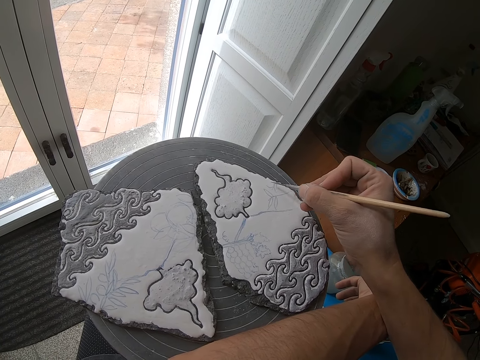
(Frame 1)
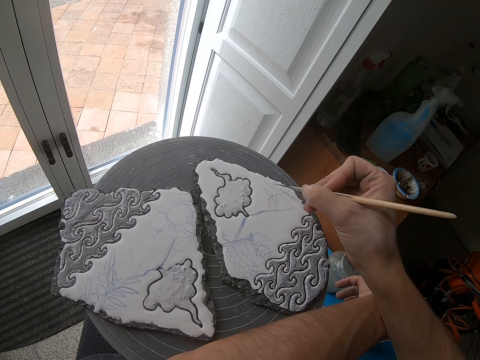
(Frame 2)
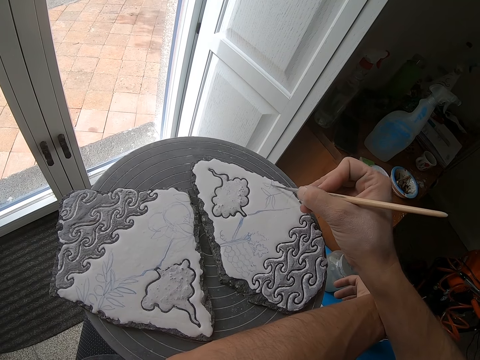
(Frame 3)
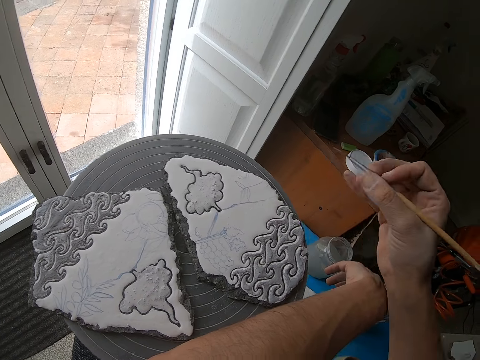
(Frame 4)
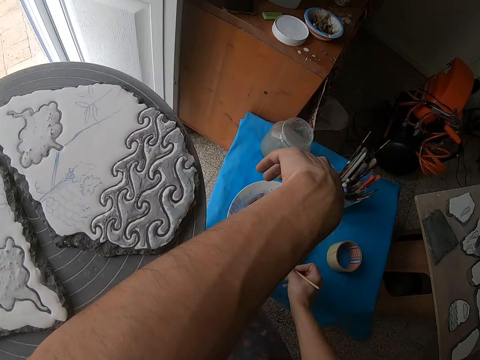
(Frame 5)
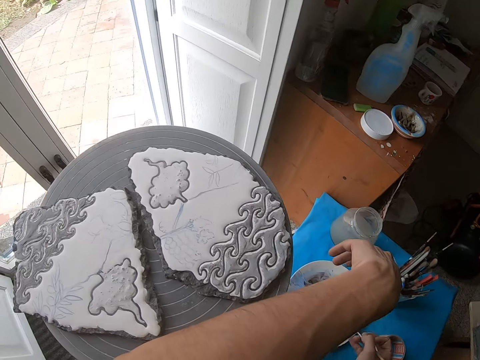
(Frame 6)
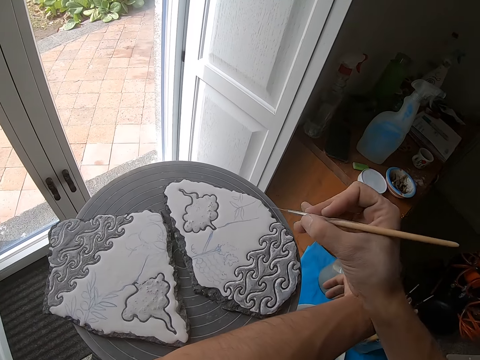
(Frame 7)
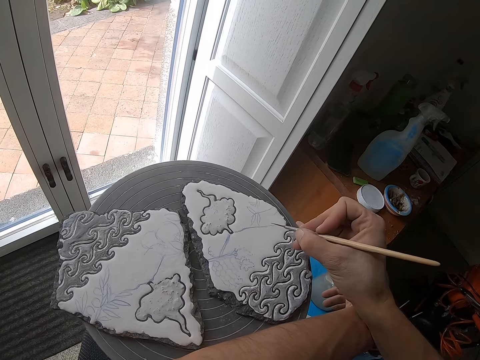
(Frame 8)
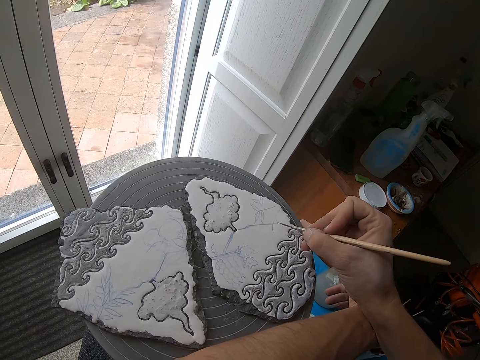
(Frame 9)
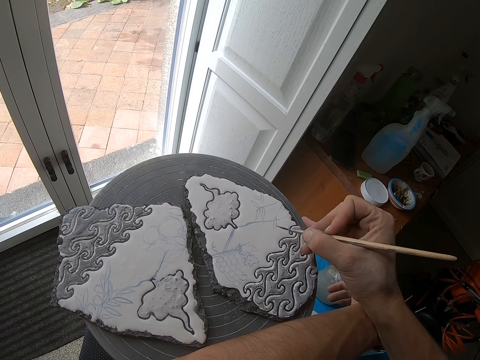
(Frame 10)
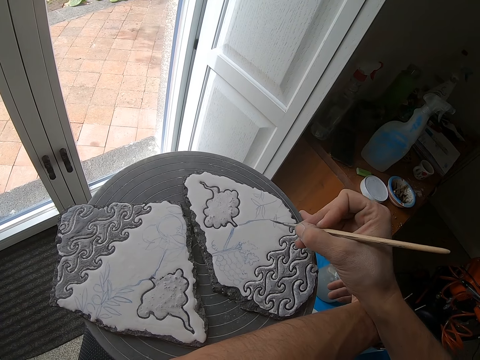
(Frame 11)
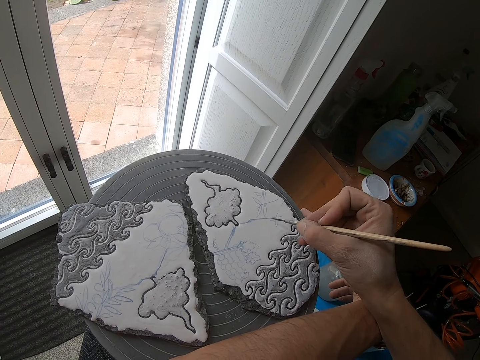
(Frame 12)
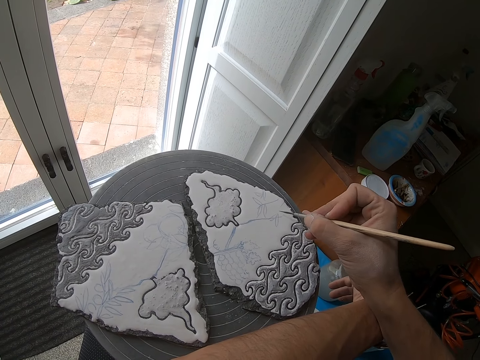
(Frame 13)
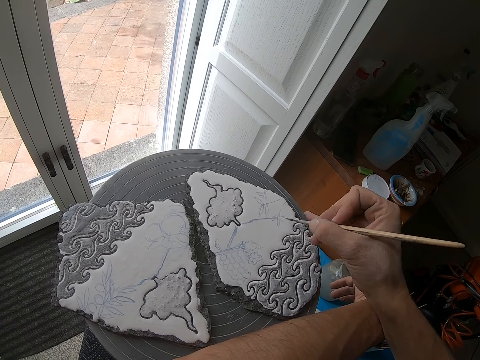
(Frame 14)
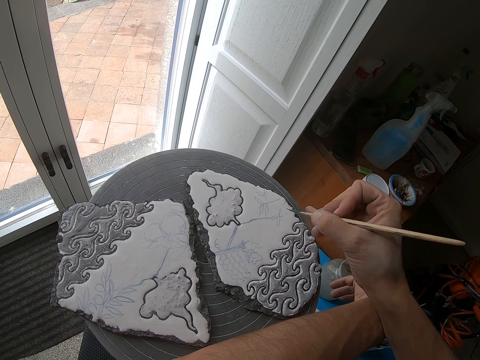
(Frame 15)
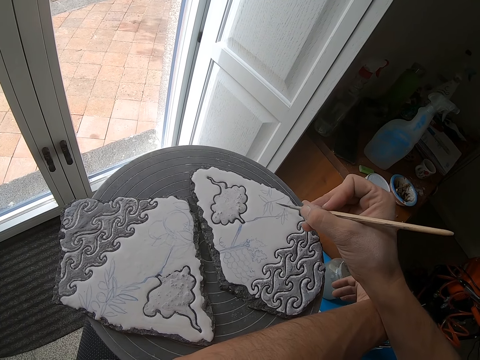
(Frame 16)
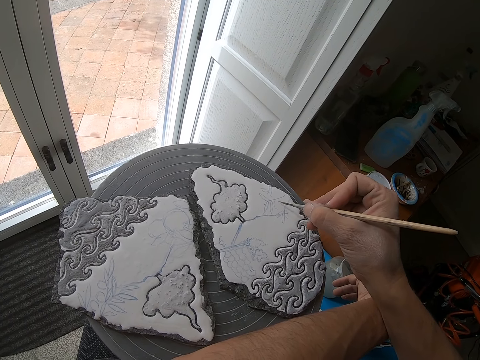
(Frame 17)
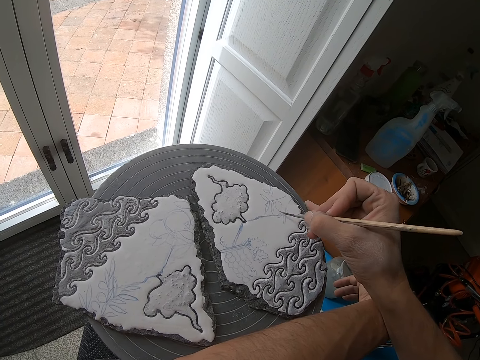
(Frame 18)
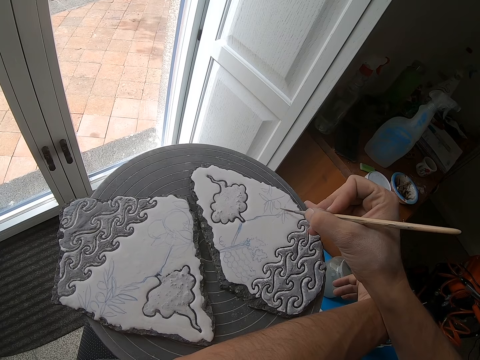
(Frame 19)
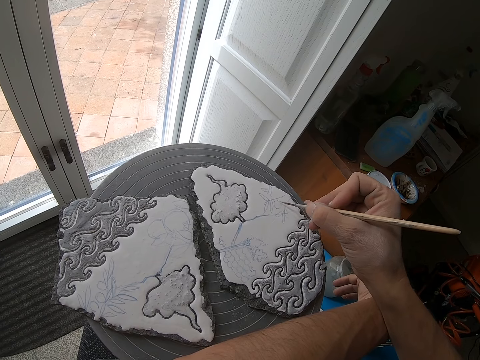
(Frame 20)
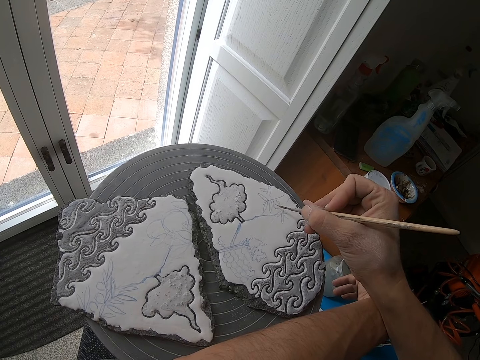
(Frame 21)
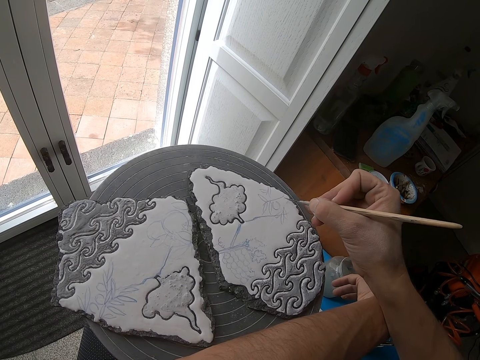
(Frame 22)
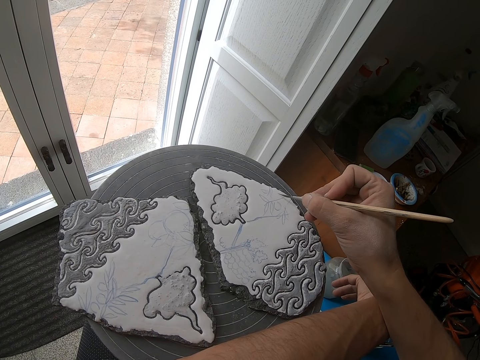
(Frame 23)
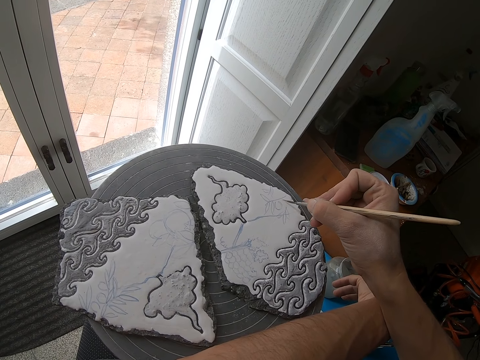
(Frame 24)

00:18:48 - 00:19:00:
The camera wearer dips the tip of the script liner in a bowl on a table with his right hand. He sketches on a ceramic with the script liner in his right hand.

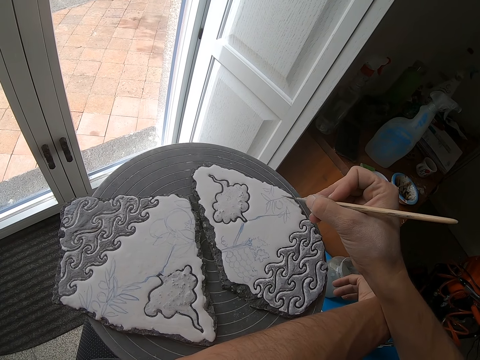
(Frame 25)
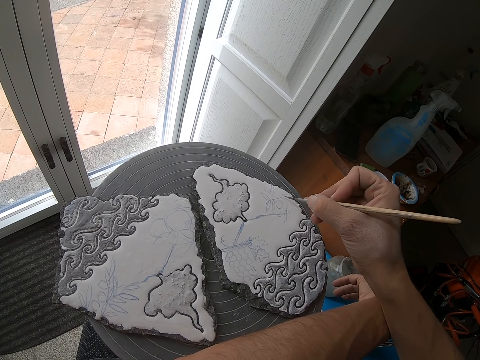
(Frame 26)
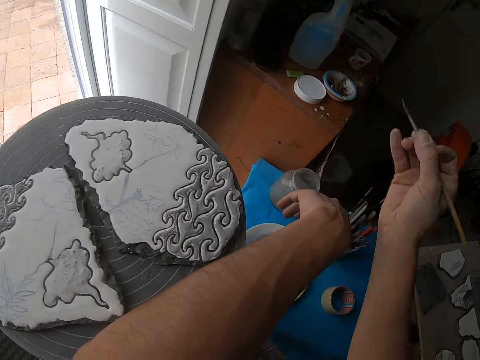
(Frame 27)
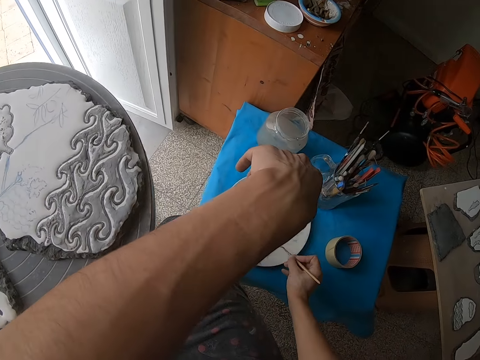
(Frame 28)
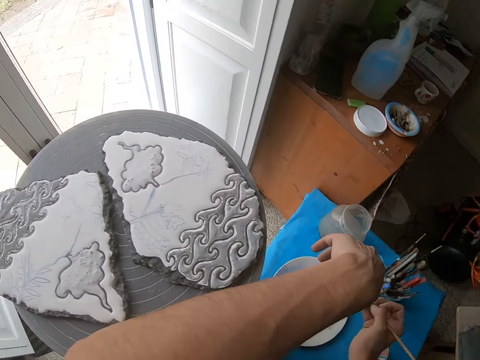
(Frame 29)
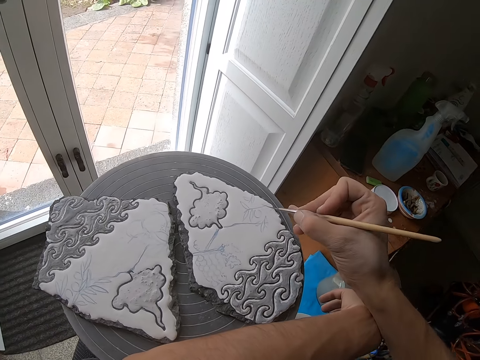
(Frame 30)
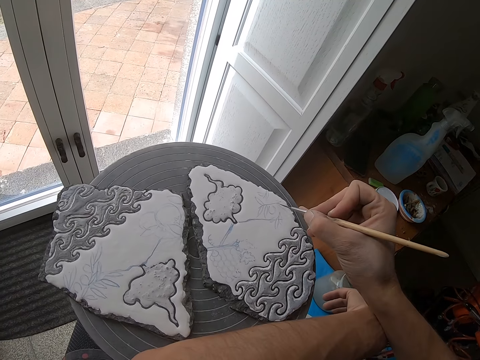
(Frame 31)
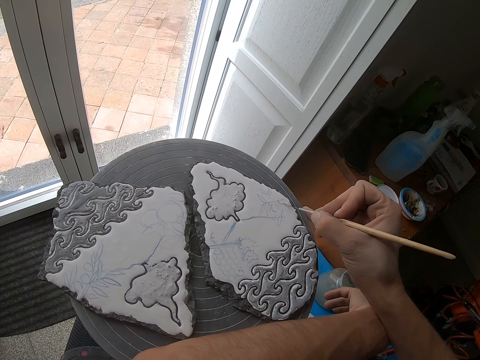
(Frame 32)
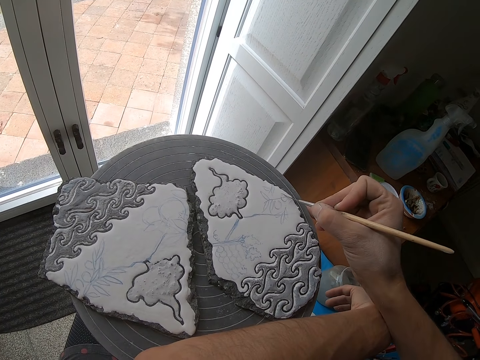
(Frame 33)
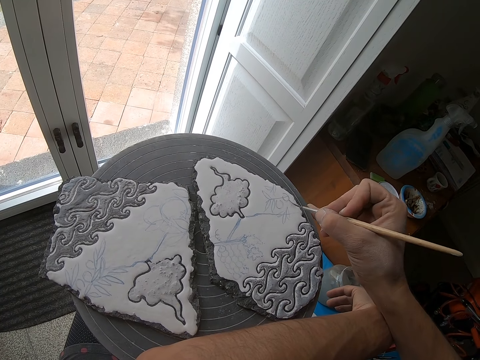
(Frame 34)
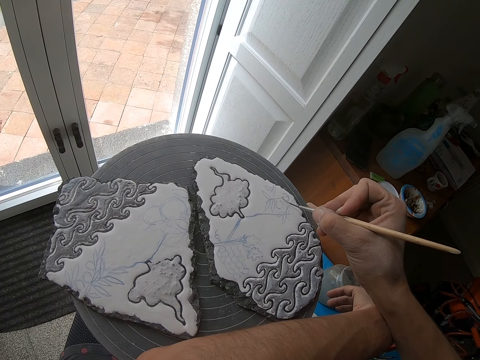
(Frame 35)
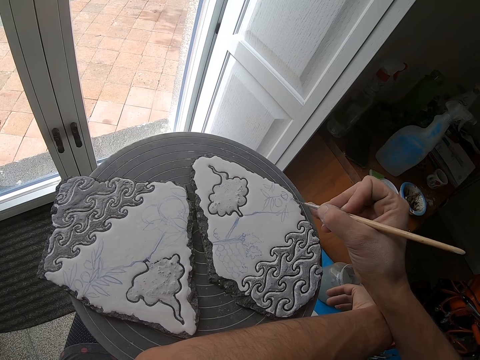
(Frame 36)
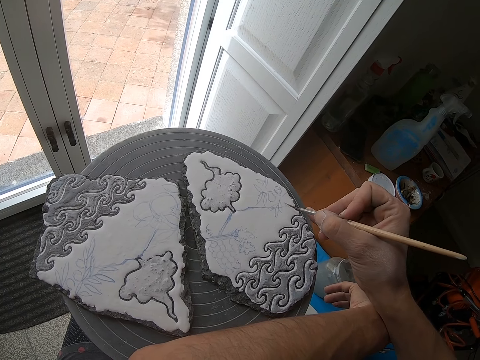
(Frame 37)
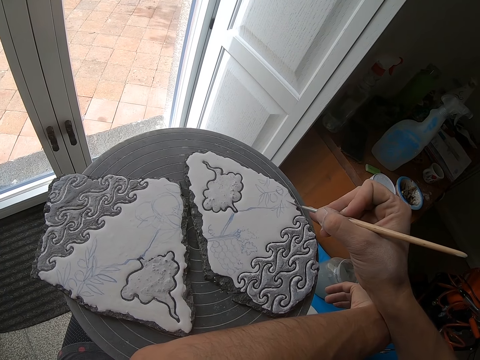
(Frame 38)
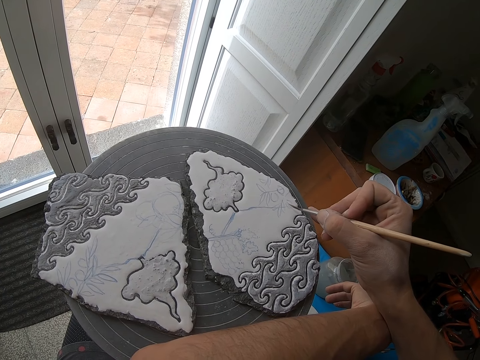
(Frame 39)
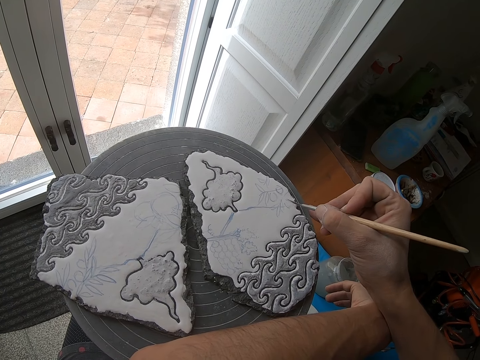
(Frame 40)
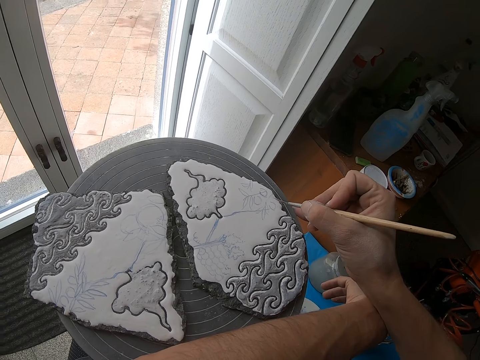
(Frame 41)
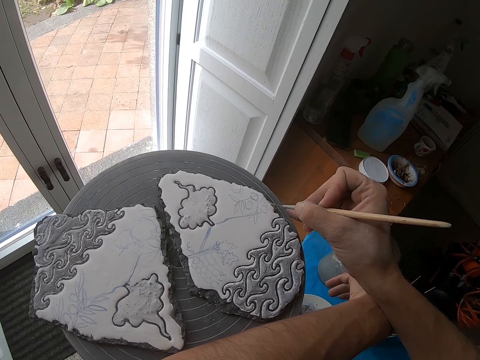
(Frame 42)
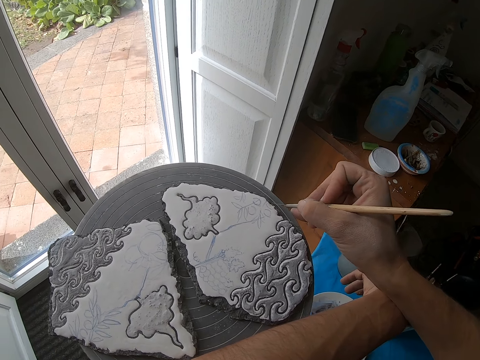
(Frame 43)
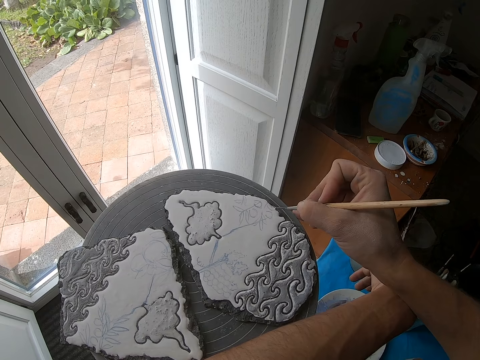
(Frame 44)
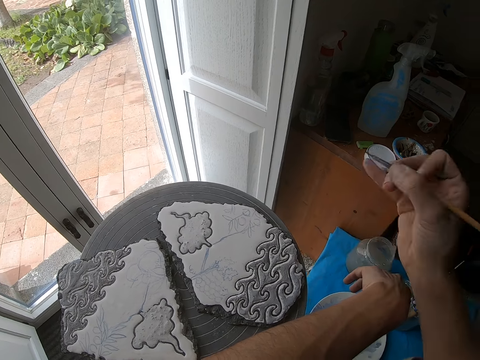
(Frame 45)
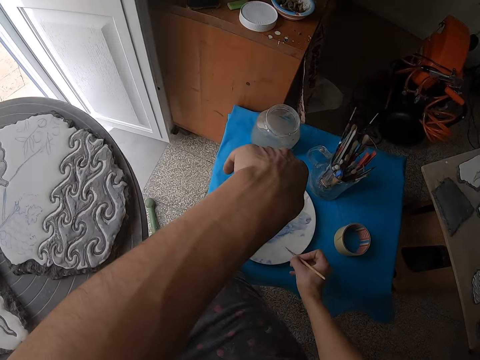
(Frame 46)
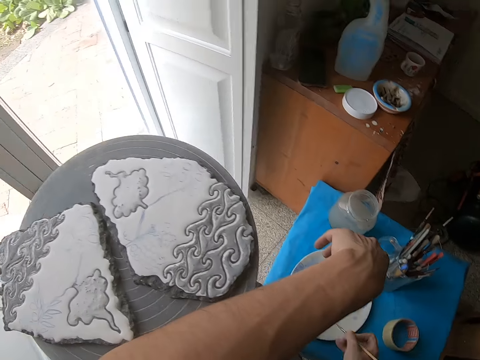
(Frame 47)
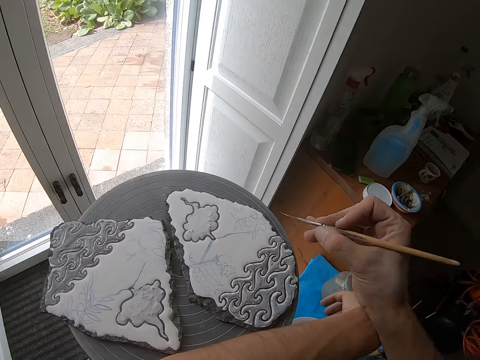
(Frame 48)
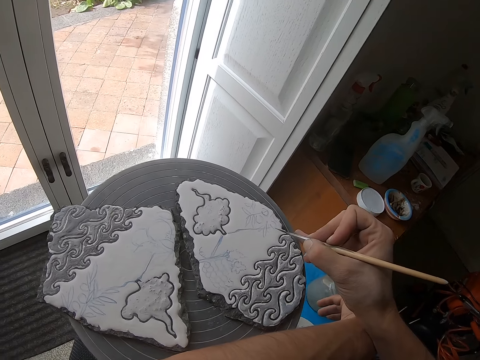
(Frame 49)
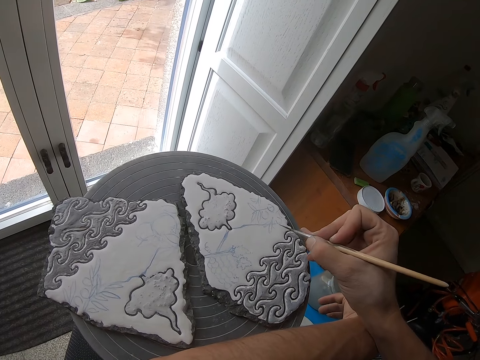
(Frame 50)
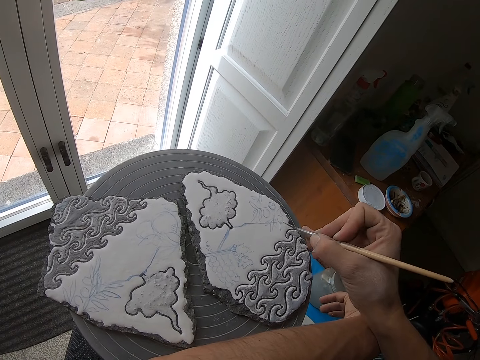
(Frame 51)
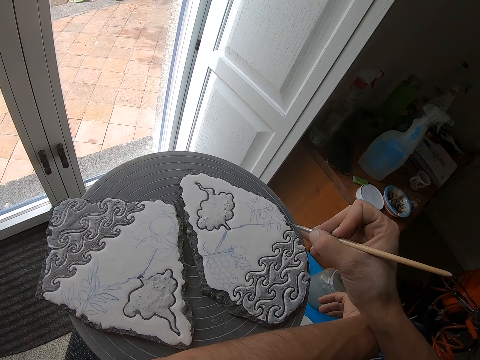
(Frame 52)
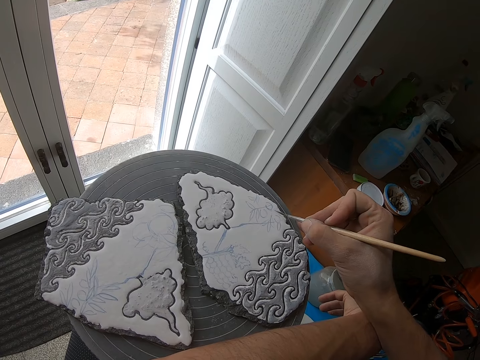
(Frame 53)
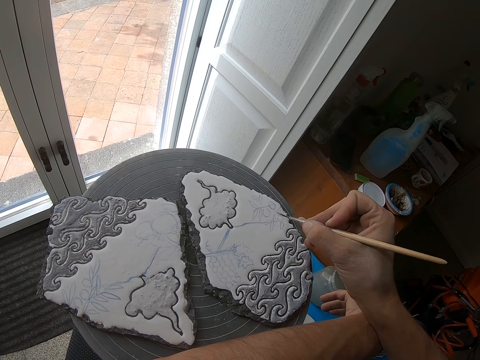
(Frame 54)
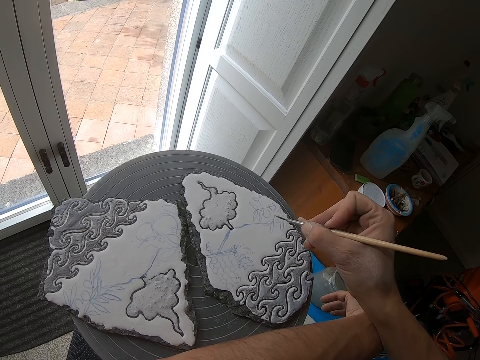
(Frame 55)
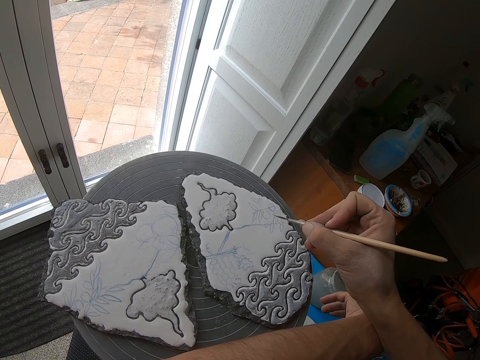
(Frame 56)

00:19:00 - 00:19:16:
The camera wearer brushes a paintbrush on the plate. He dips the tip of the script liner in a bowl on a table with his right hand. He sketches on a ceramic with the script liner in his right hand. He dips the tip of the script liner in the bowl on the table with his right hand. He brushes the paintbrush on the plate. He sketches on the ceramic with the script liner in his right hand.
